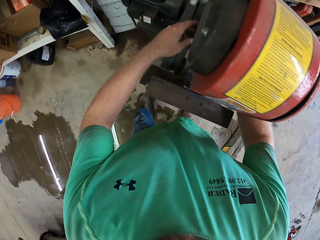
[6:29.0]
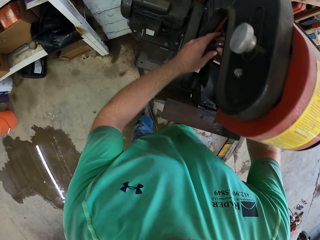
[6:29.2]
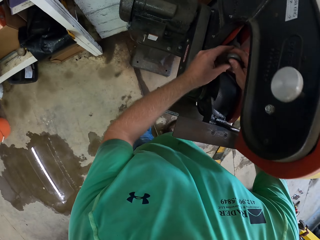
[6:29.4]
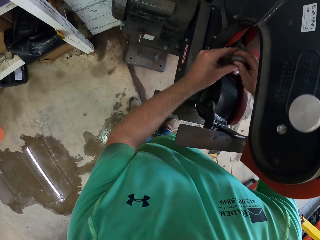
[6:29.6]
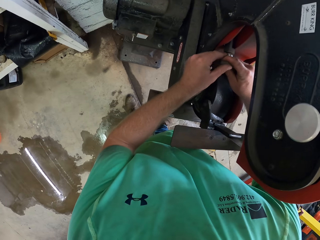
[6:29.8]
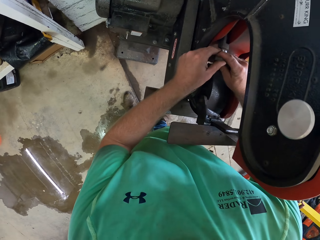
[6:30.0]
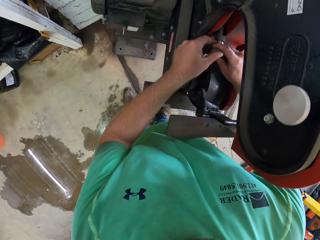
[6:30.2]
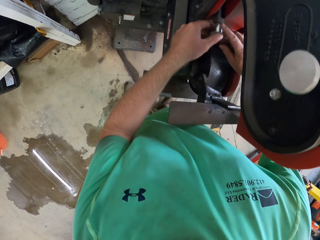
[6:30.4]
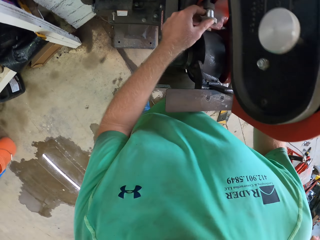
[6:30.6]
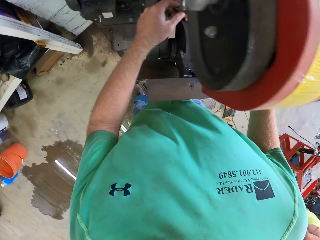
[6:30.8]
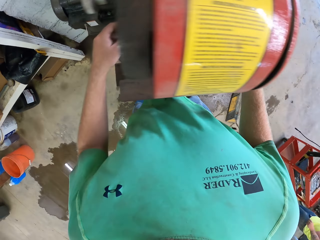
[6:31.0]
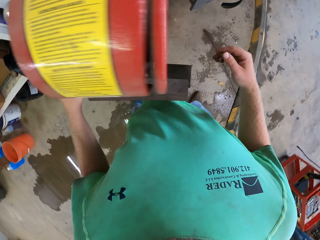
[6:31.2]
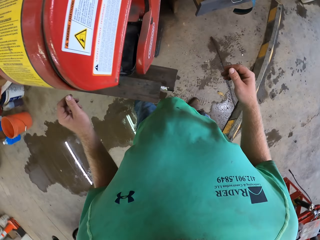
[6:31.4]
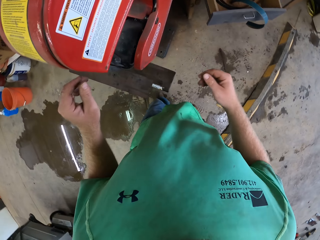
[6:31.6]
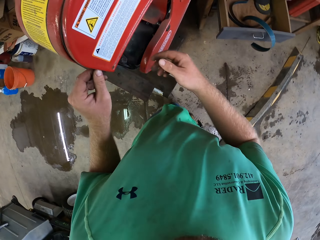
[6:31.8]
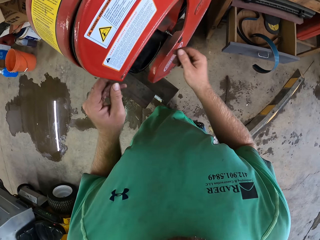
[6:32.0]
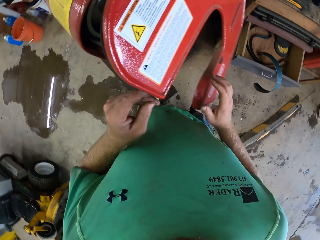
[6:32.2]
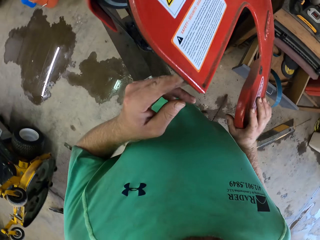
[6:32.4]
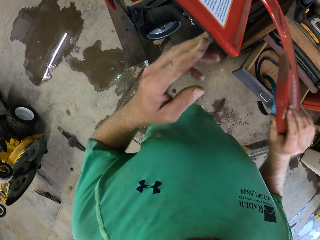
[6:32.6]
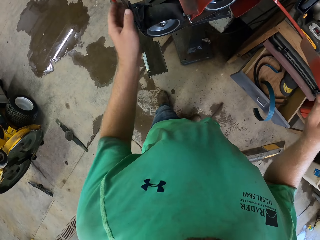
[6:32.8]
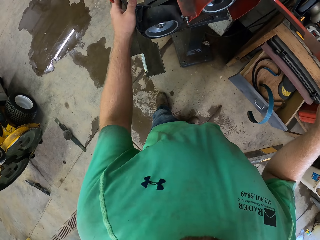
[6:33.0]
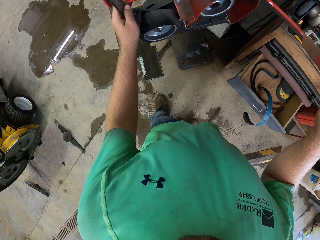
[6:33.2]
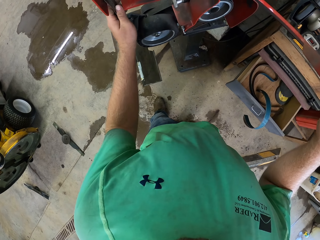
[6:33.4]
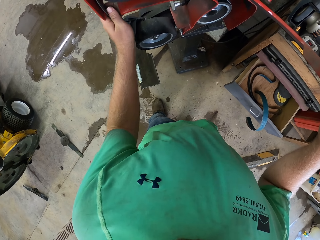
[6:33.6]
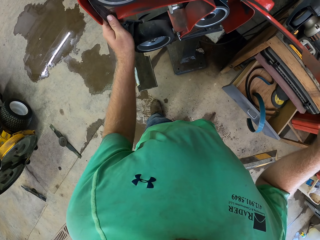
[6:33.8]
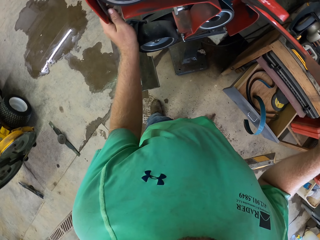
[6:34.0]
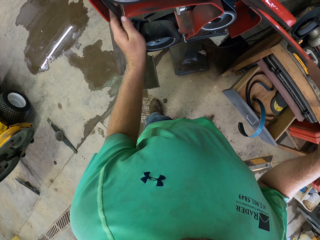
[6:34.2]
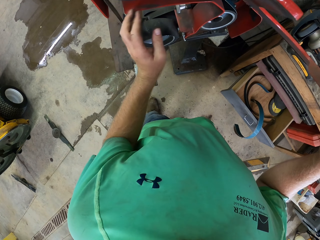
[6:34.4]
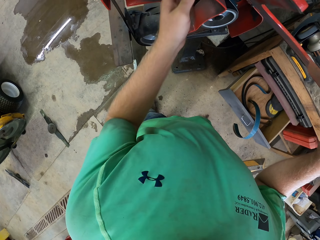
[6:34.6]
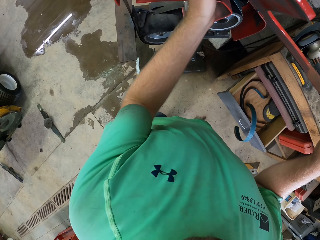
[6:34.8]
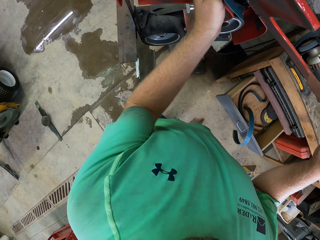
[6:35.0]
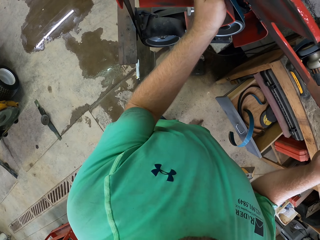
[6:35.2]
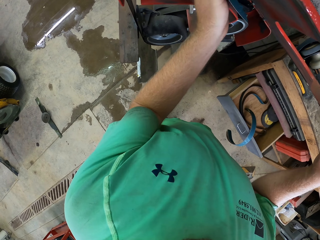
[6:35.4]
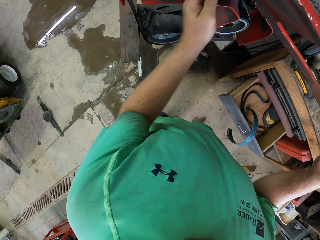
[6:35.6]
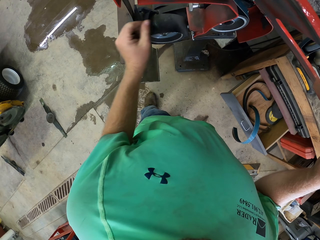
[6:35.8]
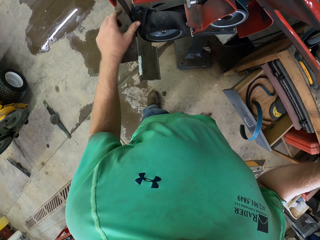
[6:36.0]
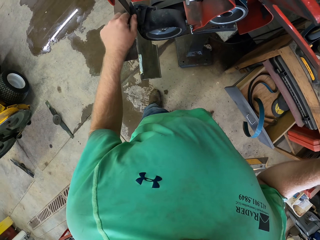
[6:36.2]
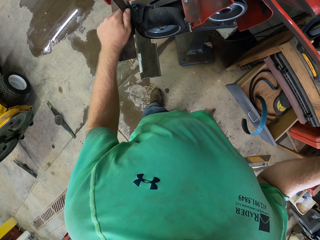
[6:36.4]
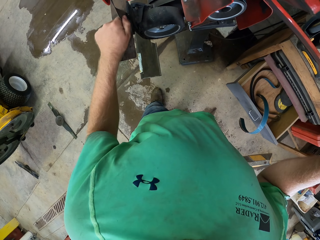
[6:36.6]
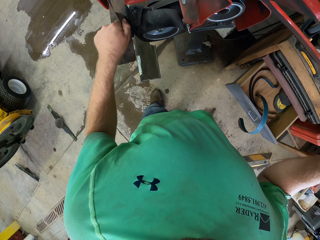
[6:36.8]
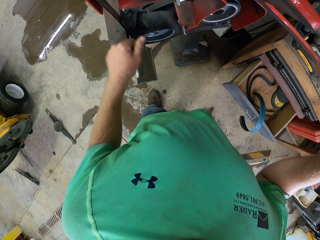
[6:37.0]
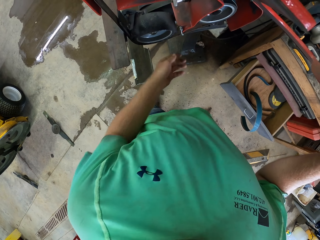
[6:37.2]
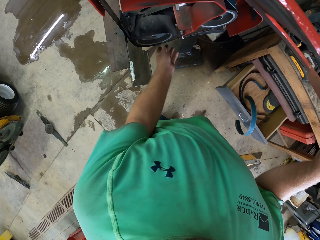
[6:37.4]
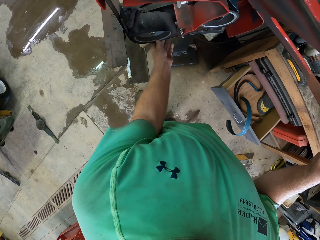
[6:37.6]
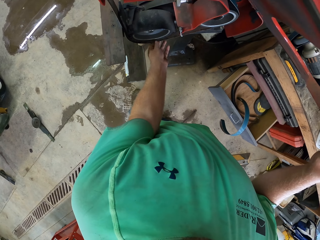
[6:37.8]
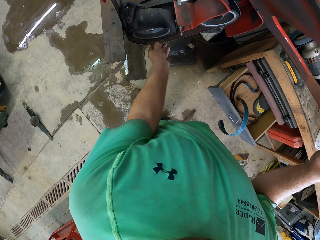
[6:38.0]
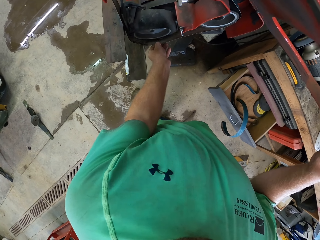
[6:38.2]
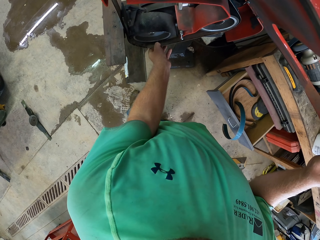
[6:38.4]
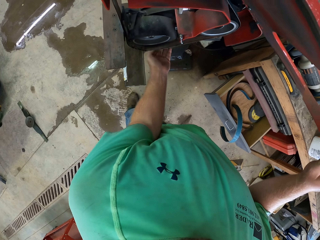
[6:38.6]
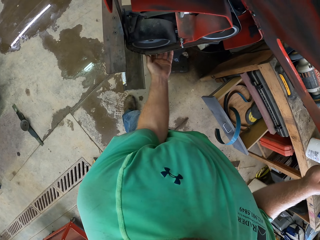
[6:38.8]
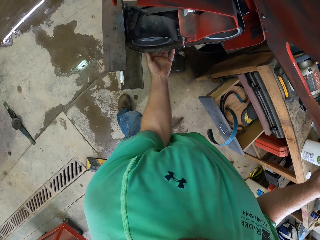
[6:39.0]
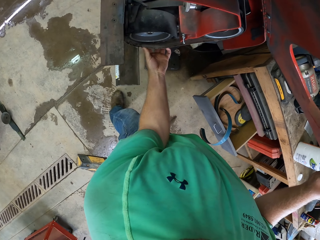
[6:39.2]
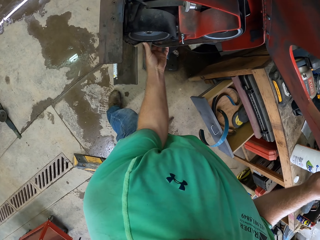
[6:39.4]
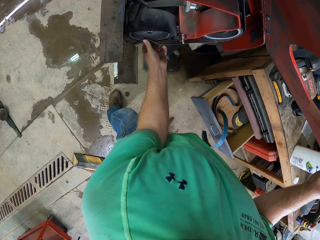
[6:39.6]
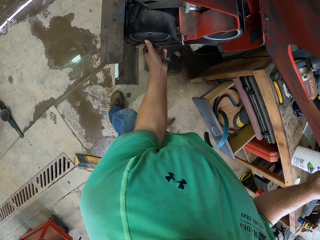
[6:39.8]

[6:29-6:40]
The camera wearer pushes a button. They work on the machine with both hands. They open the machine. They align a belt in the machine.

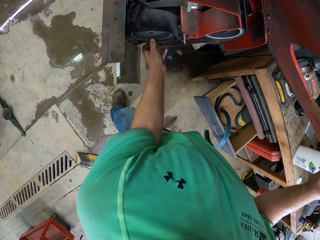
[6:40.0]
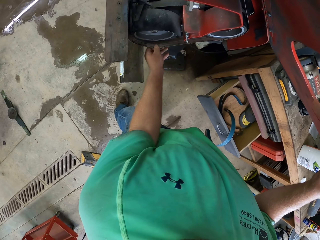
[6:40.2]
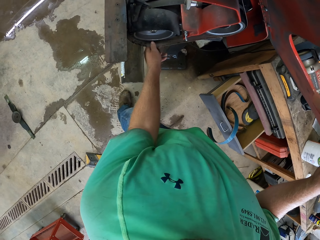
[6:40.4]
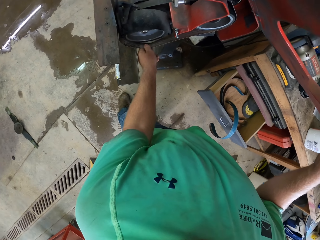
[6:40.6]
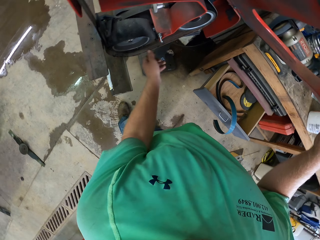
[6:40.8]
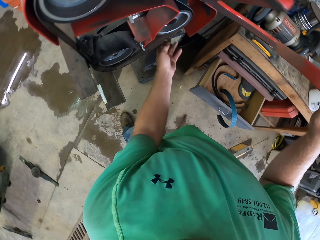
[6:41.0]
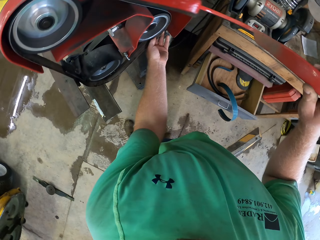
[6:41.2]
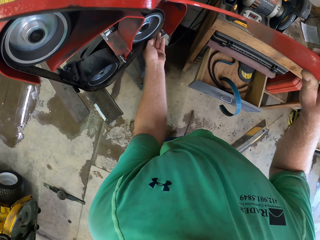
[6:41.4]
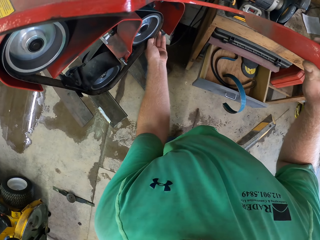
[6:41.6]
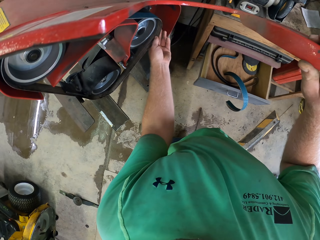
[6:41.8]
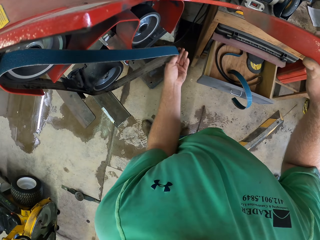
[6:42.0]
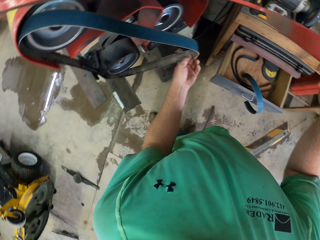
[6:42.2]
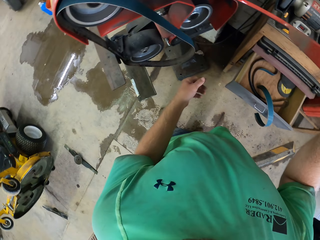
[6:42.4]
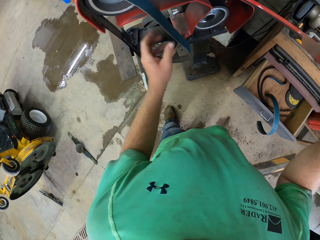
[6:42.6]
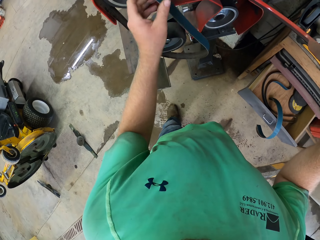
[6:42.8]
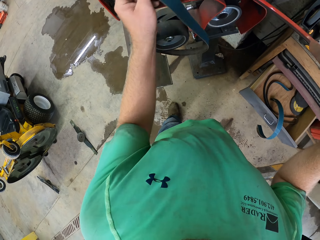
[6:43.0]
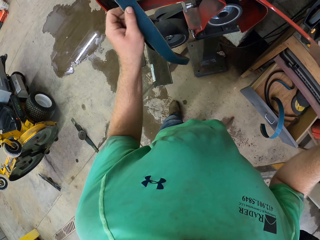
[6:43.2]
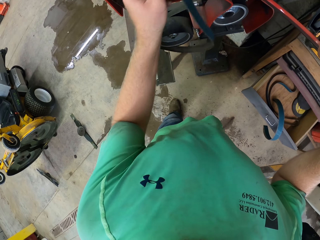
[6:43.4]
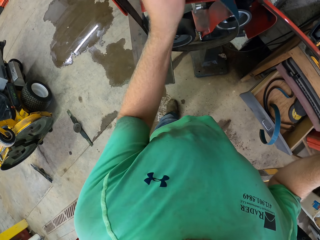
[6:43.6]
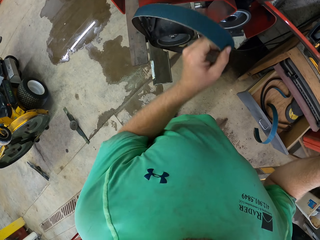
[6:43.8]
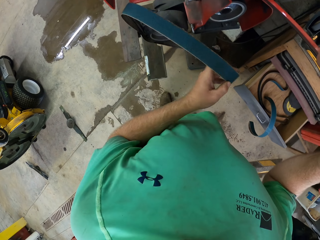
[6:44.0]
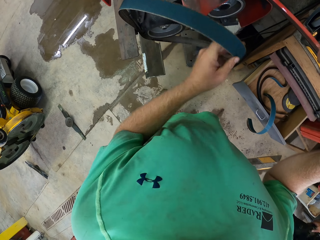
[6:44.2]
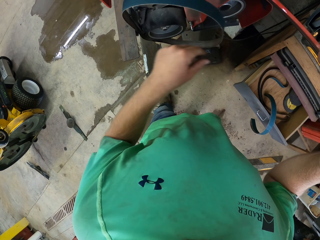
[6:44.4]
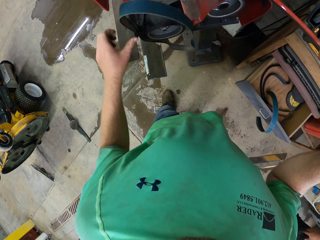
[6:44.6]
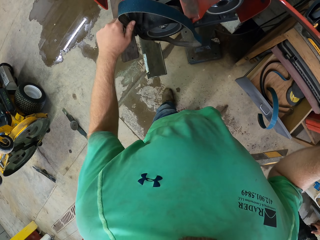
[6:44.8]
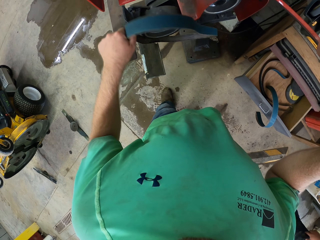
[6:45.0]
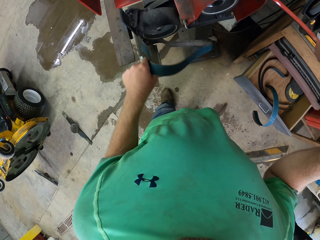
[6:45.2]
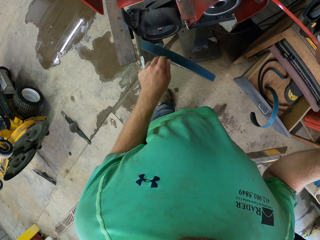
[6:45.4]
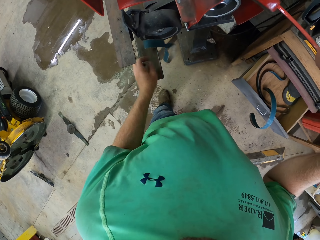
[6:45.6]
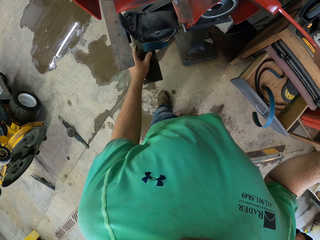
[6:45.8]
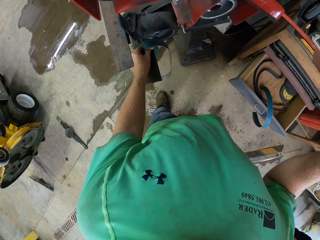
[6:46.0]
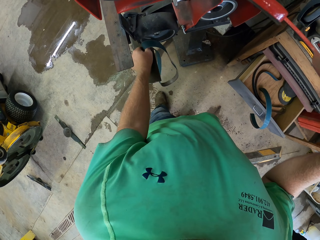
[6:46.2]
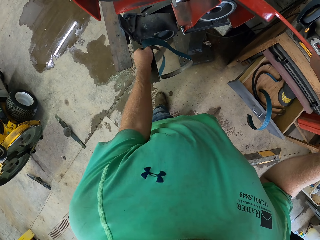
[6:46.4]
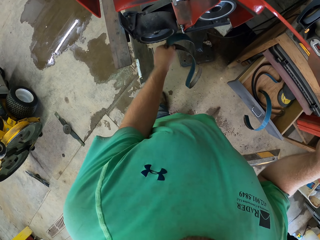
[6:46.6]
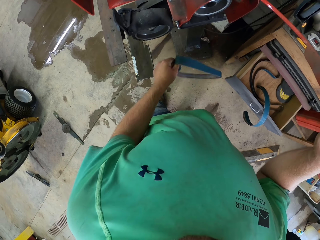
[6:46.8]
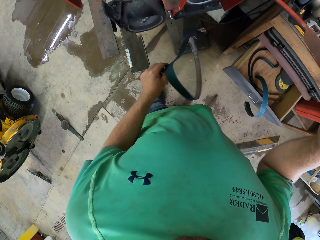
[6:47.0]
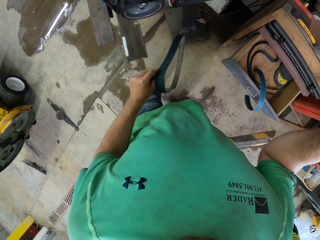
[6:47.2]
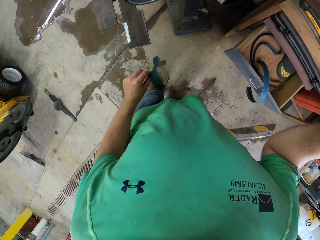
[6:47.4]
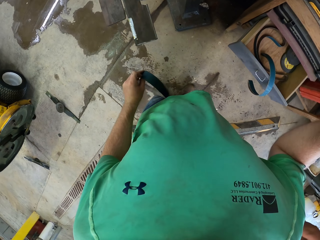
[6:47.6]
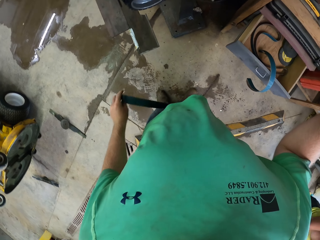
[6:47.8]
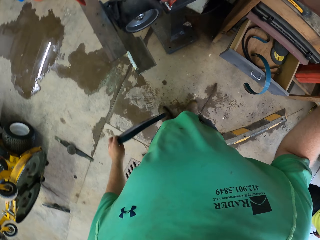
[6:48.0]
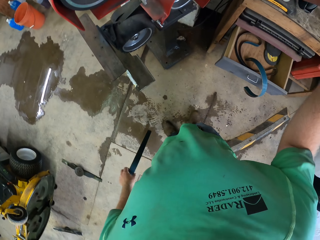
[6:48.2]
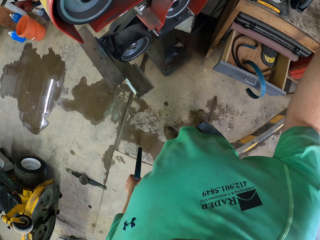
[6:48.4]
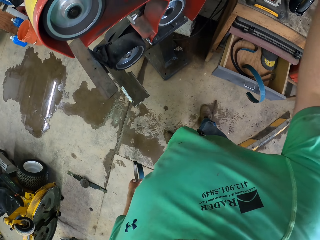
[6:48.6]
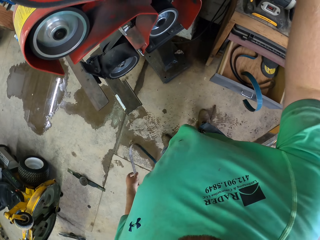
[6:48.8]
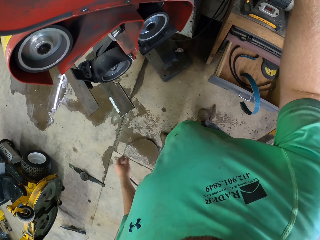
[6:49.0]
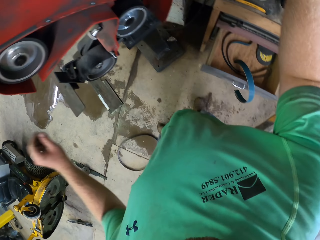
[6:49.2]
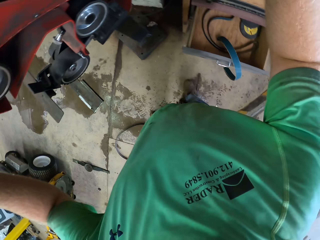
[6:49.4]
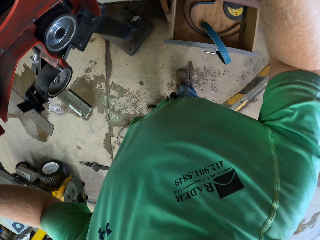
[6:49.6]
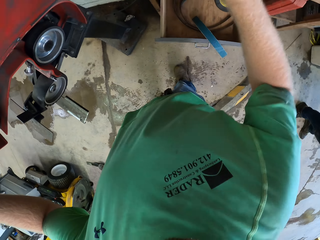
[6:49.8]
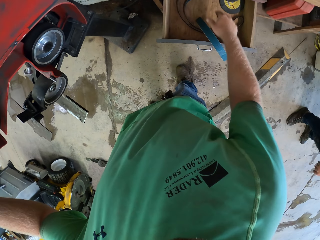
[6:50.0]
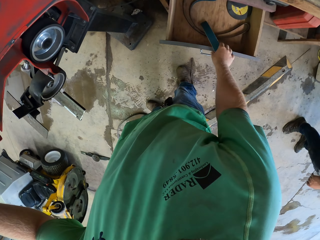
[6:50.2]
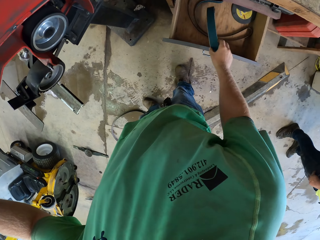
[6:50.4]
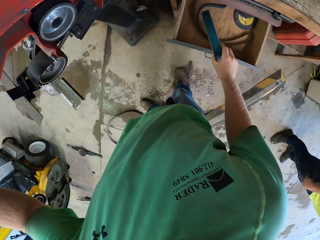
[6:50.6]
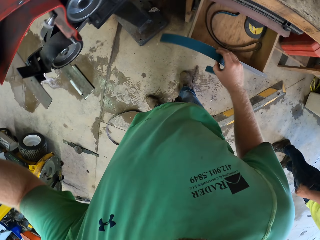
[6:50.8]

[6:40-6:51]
The camera wearer removes the belt in the machine. They drop the belt. They pick up the belt.
